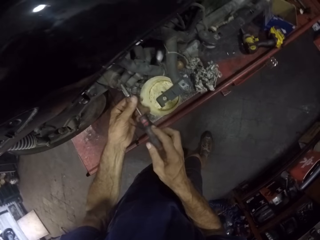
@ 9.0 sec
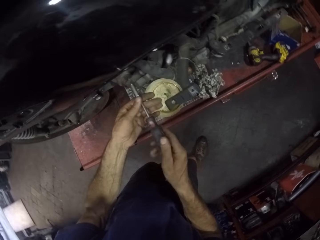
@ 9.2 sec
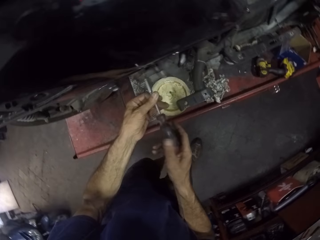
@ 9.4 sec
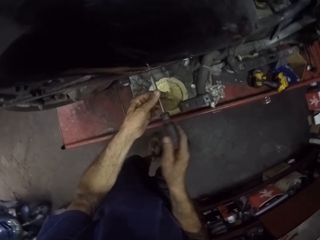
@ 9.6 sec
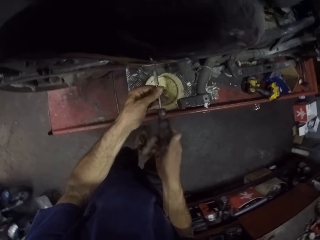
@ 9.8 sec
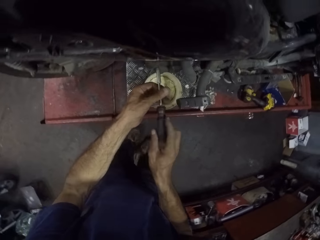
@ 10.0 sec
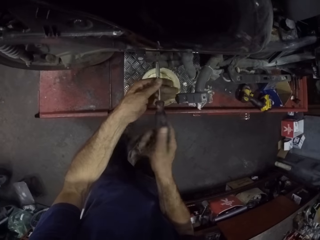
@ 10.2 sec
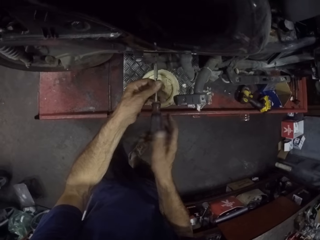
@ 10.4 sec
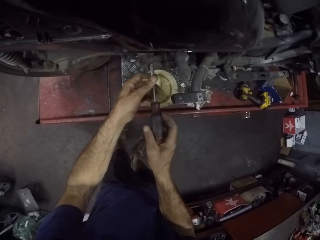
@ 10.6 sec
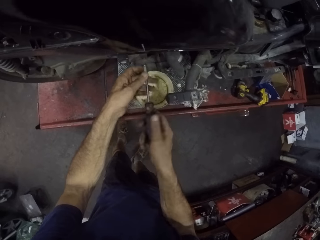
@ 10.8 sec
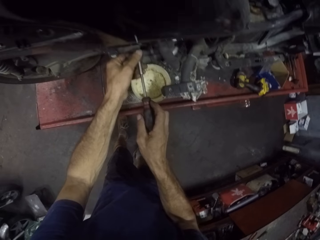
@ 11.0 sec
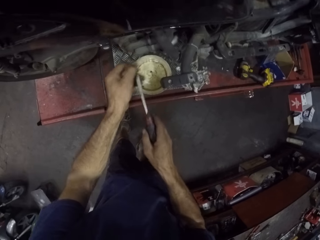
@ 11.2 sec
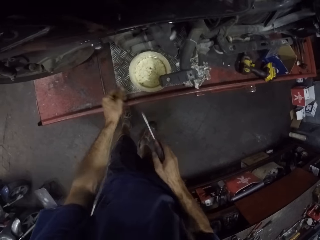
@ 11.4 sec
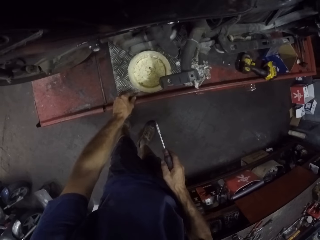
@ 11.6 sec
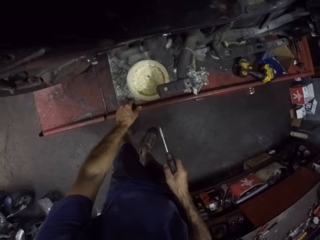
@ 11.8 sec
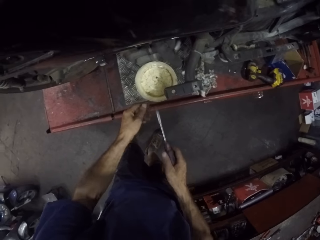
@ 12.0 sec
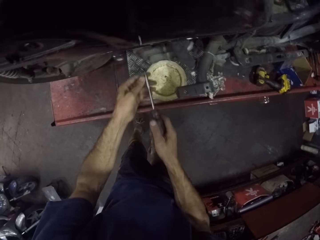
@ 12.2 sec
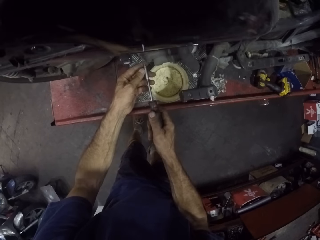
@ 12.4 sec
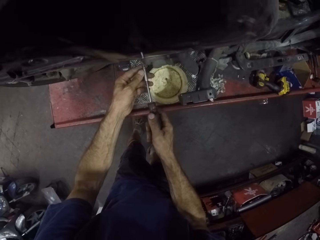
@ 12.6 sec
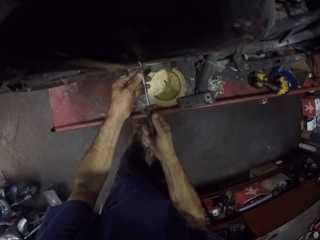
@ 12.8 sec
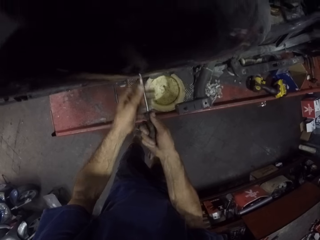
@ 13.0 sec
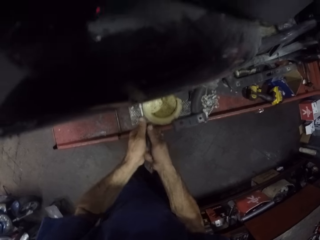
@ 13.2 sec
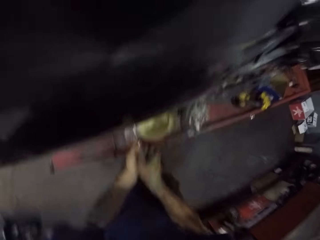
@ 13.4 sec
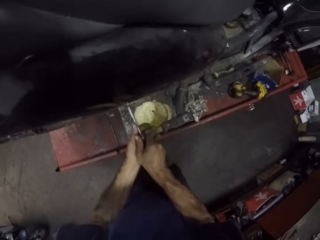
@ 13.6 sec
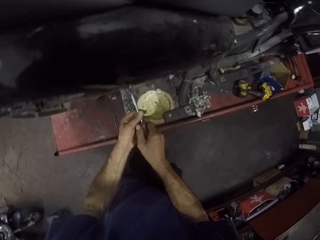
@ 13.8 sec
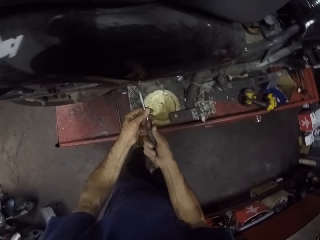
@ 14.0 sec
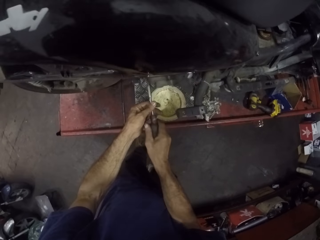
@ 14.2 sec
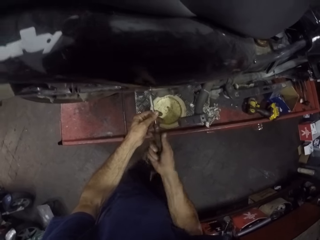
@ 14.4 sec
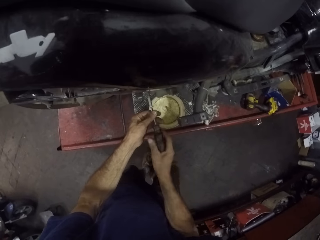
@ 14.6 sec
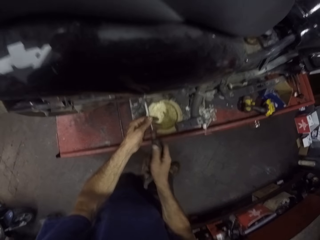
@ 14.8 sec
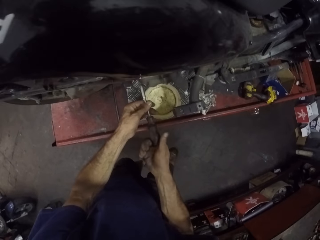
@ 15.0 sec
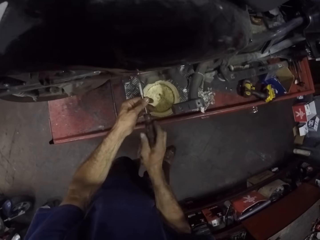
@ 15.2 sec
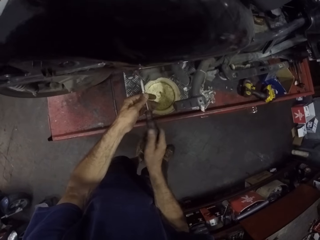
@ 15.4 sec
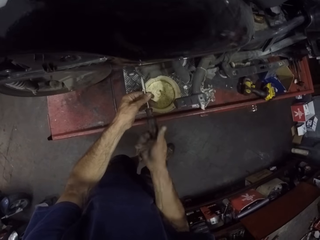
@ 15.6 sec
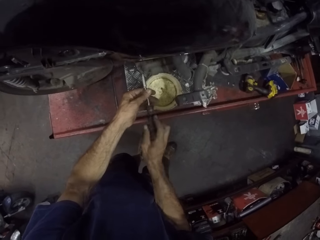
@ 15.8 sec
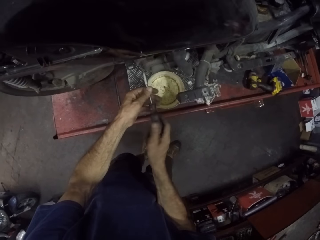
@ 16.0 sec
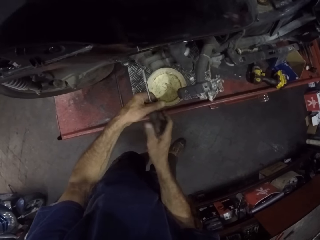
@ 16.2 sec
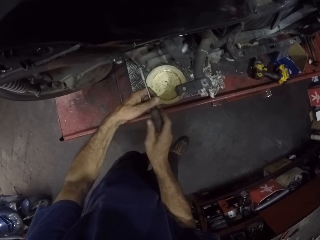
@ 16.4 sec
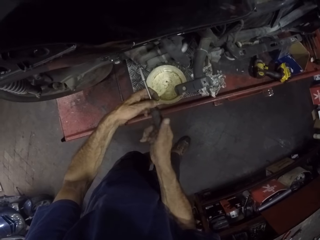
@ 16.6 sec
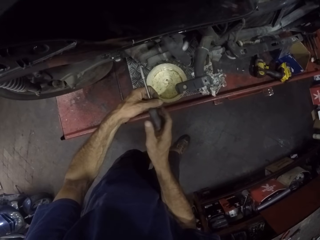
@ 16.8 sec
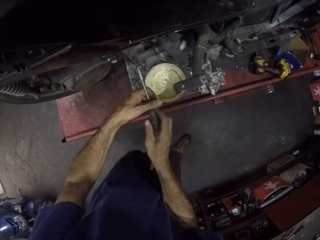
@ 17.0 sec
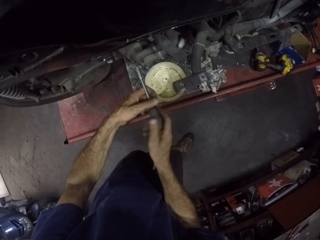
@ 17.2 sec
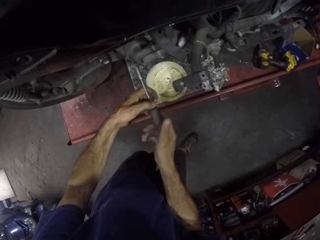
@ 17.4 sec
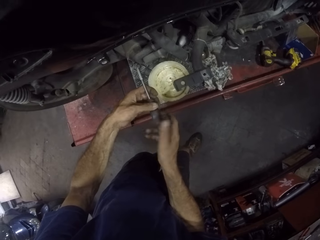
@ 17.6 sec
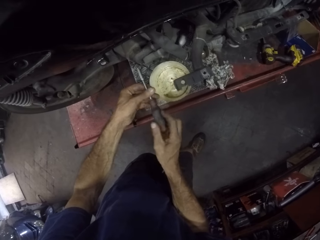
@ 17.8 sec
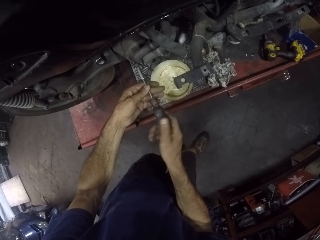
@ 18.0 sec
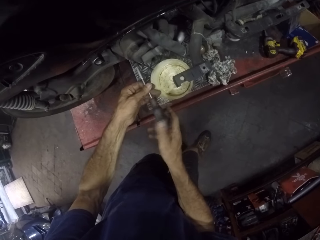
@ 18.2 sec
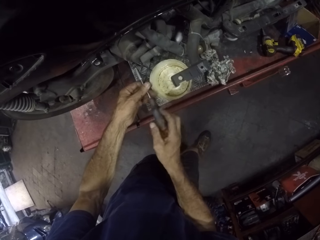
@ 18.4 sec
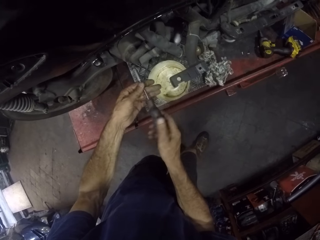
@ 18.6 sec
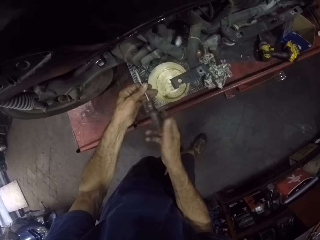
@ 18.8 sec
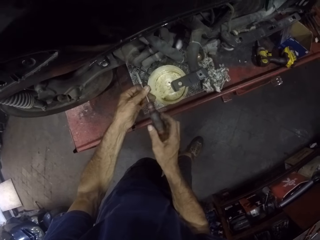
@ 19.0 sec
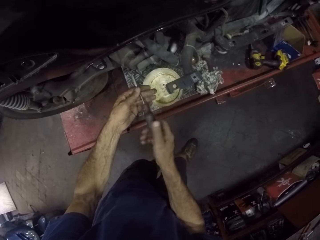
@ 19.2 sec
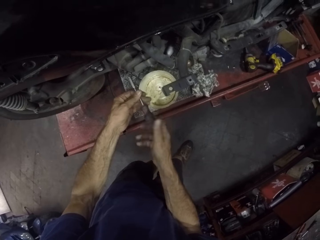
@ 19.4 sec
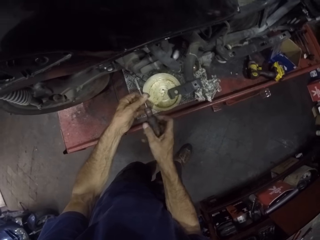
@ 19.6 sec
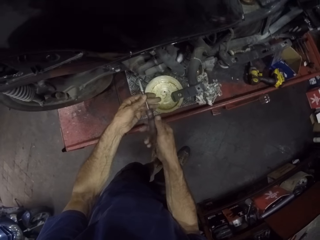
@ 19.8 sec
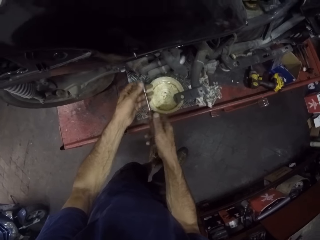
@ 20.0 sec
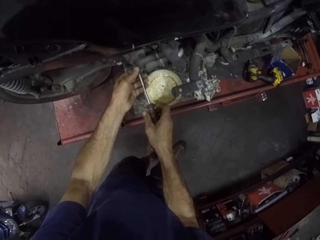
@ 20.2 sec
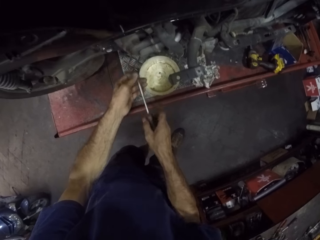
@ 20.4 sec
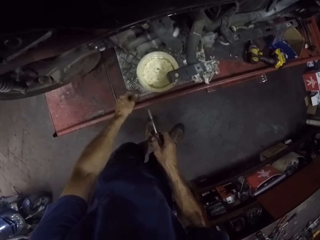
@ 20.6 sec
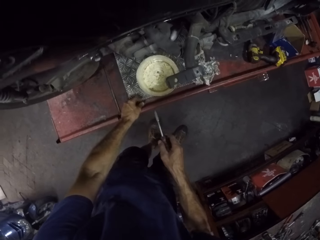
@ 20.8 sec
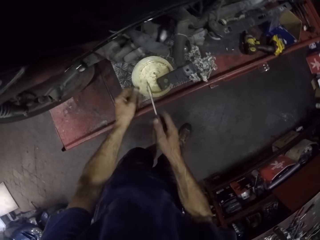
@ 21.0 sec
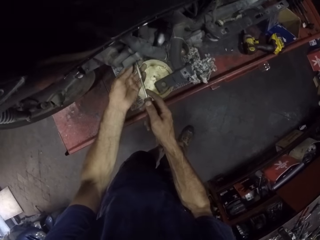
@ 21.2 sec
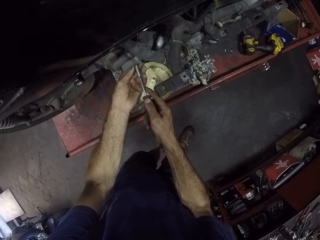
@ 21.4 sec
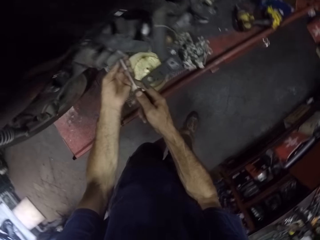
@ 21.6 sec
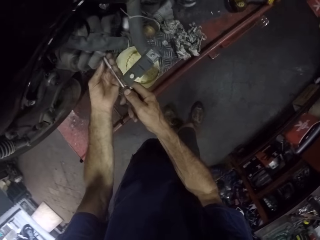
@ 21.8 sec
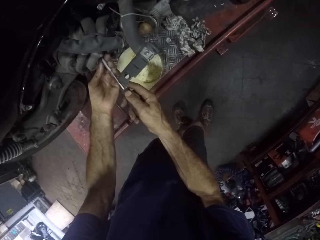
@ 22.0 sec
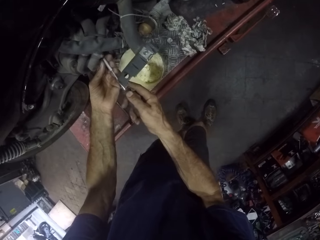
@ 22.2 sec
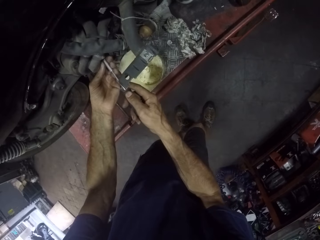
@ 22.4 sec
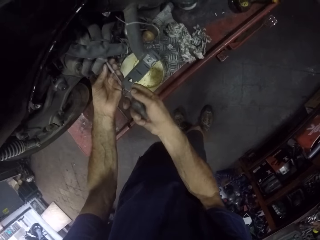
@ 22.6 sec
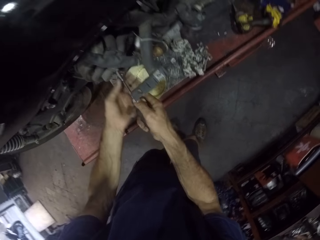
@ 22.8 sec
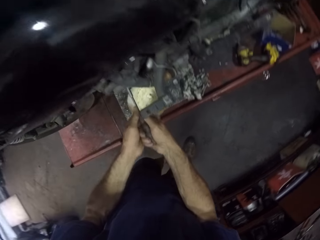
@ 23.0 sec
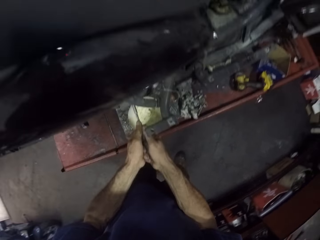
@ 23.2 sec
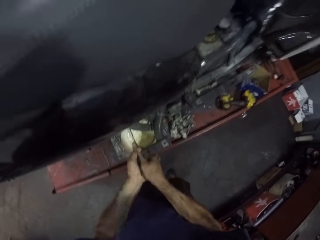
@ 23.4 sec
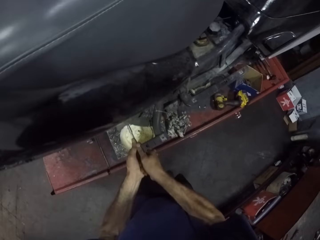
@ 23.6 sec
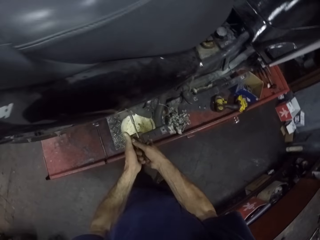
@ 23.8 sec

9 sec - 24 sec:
The camera wearer picks the screw. They put the screw on the bike repair stand. They drive out a screw with a socket screwdriver. They twist the socket screw forcefully. They pick the screw and put the screw on the bike repair stand. They open the screw with the socket screwdriver. They turn around. They twist the socket screw forcefully.

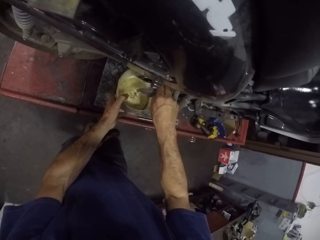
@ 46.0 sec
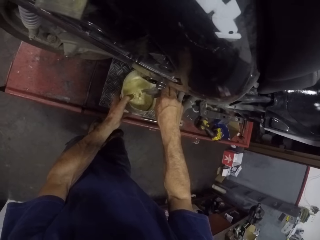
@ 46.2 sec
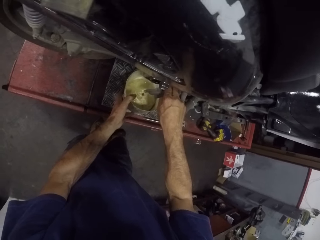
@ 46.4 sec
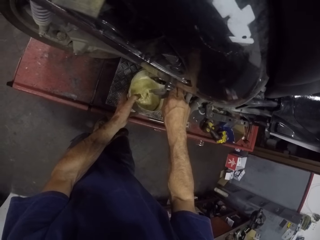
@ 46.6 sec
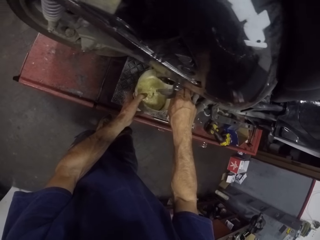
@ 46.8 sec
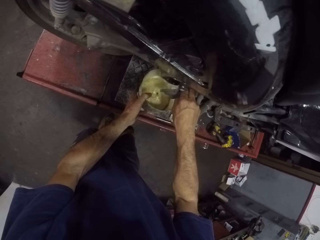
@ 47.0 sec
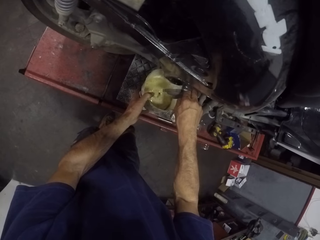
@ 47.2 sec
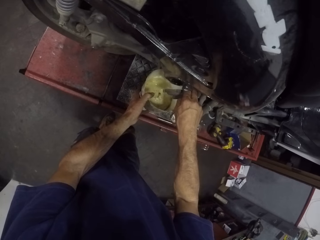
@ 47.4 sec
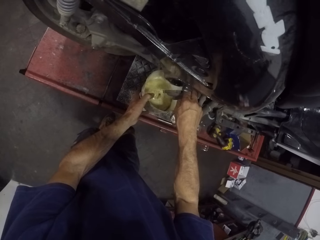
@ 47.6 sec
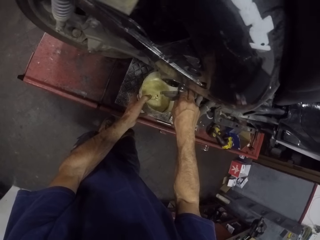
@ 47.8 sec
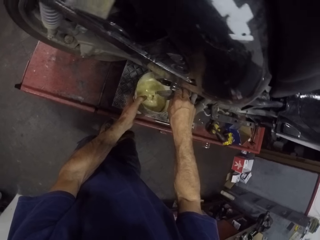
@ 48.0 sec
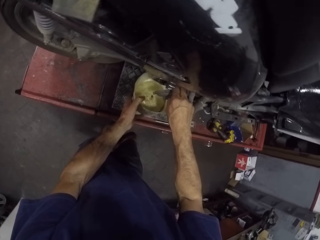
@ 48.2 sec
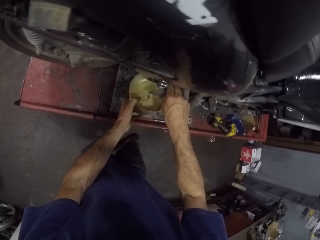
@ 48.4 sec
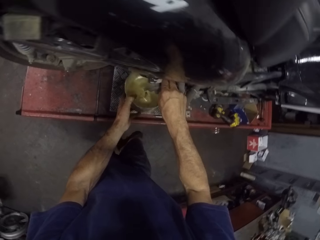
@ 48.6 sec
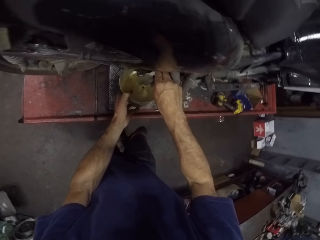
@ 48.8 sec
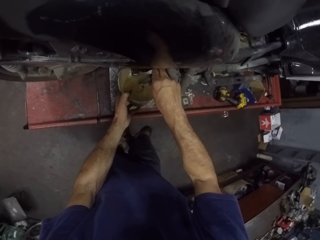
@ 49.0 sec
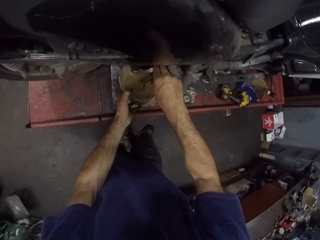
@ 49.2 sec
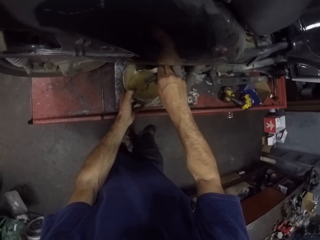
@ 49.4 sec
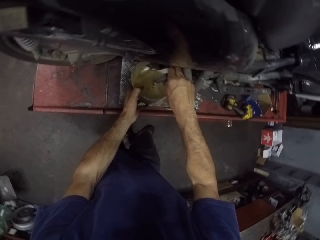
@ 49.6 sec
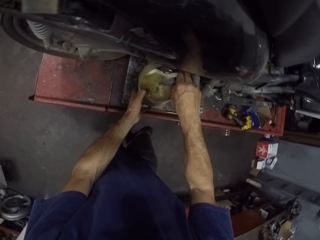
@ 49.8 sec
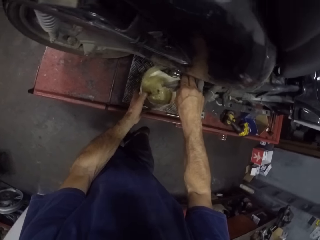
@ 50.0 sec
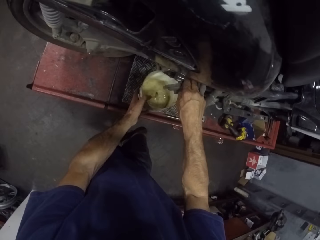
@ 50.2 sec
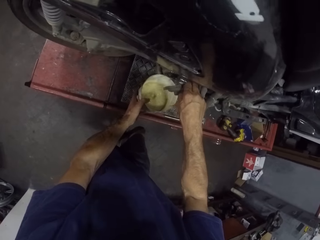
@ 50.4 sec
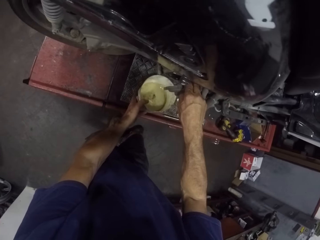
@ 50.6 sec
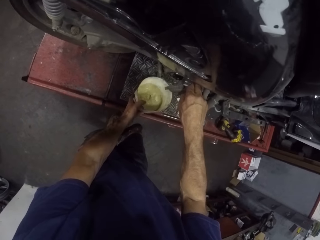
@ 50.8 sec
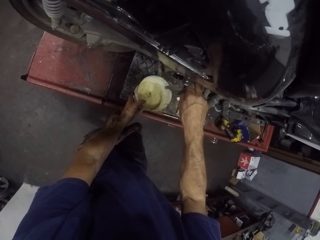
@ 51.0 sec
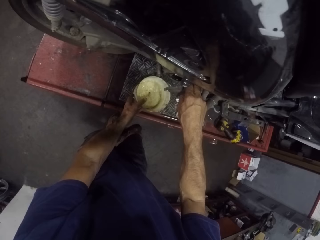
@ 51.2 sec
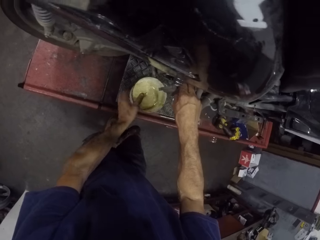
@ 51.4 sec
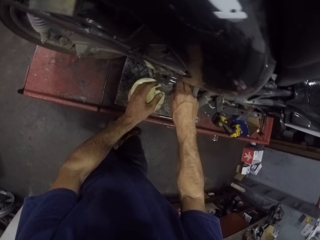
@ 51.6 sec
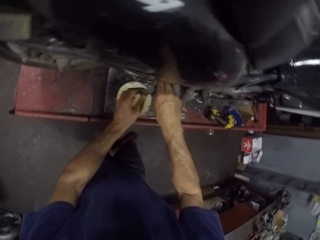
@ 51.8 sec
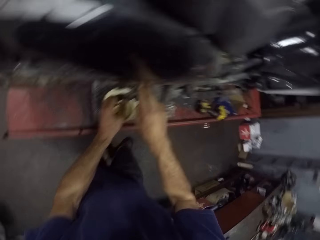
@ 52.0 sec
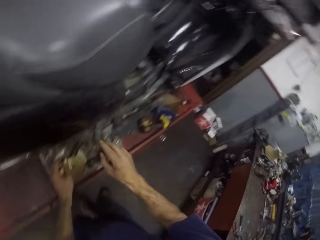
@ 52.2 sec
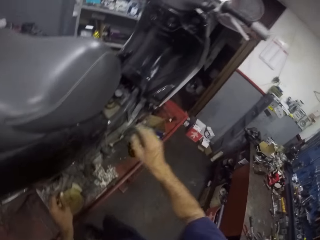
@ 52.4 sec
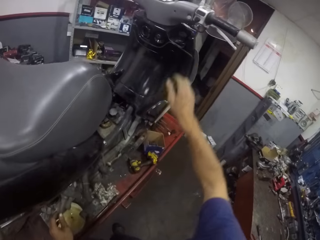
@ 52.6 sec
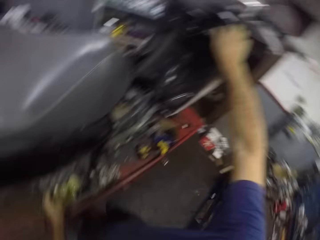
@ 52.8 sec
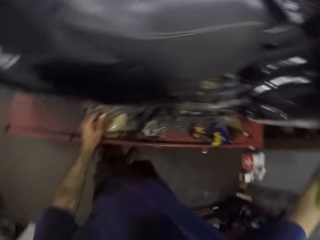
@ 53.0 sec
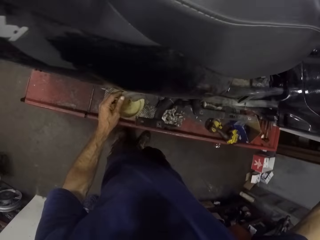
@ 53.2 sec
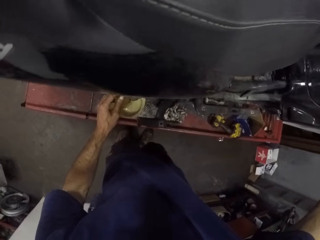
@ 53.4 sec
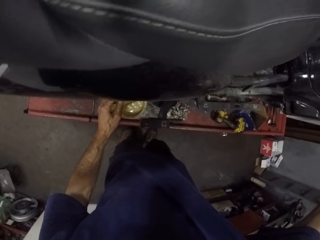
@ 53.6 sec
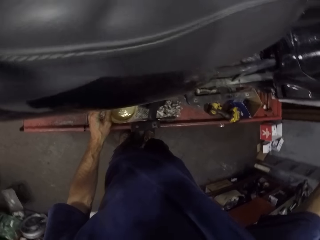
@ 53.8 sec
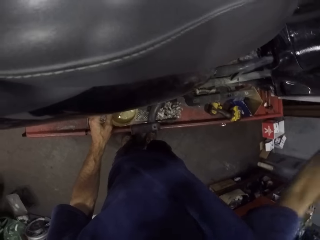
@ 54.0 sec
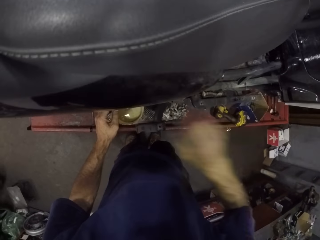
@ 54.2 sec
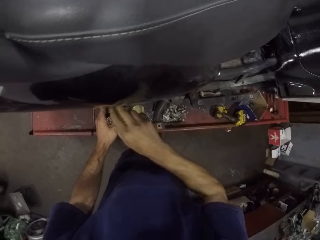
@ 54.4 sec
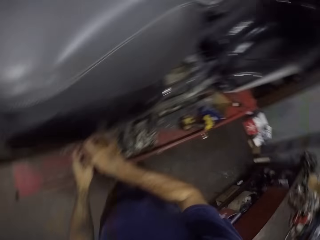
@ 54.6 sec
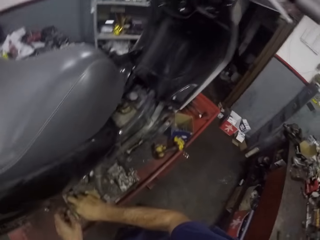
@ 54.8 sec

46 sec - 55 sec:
The camera wearer looks around. They put the can with oil on the bike repair stand. They hold the oil cap. They turn around. They open the gas cap. They turn around.
